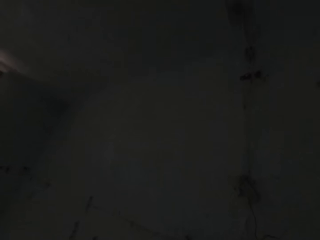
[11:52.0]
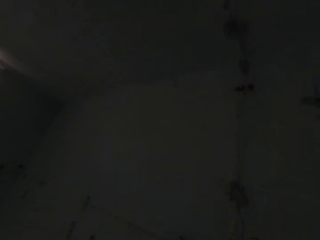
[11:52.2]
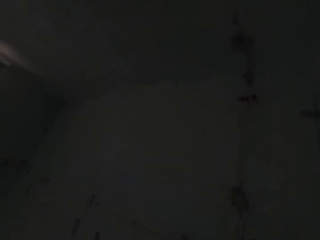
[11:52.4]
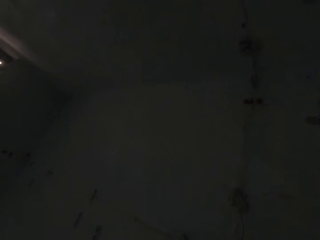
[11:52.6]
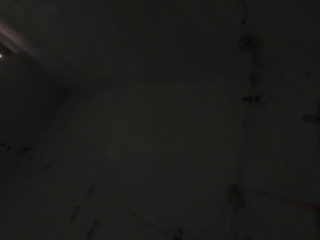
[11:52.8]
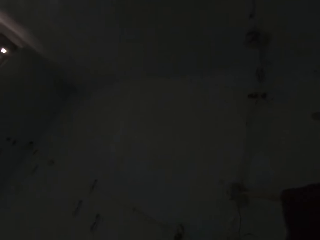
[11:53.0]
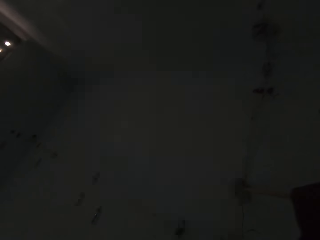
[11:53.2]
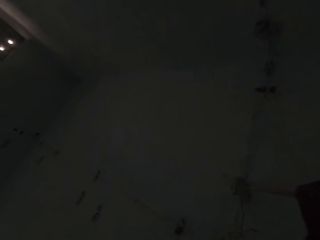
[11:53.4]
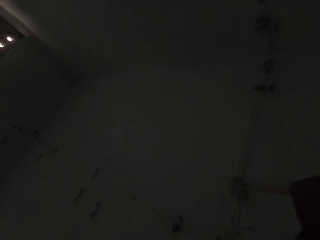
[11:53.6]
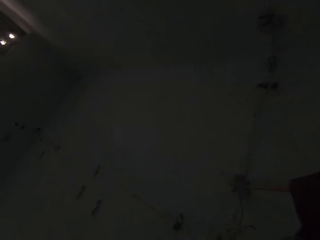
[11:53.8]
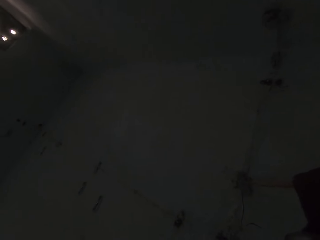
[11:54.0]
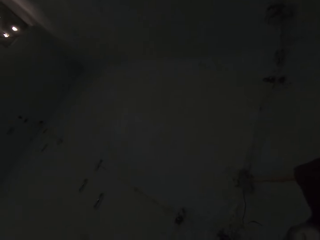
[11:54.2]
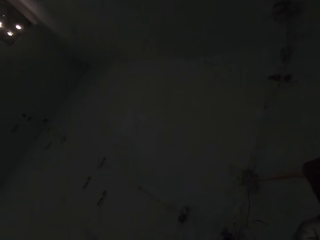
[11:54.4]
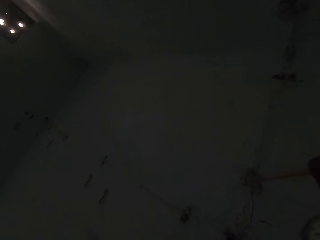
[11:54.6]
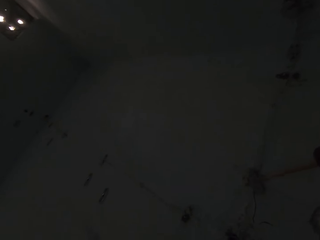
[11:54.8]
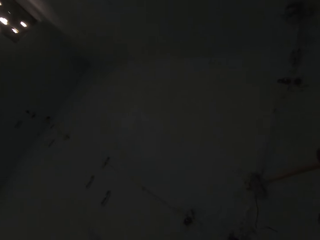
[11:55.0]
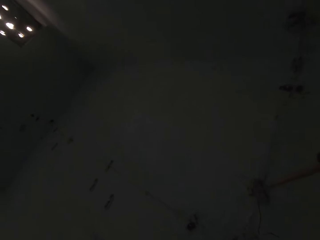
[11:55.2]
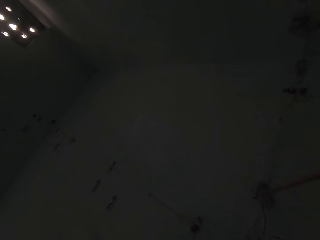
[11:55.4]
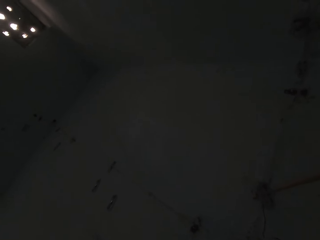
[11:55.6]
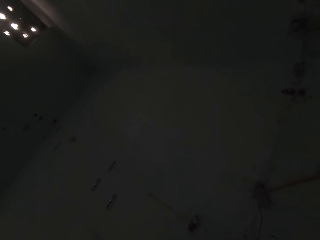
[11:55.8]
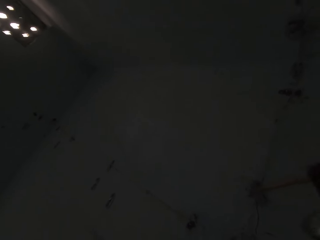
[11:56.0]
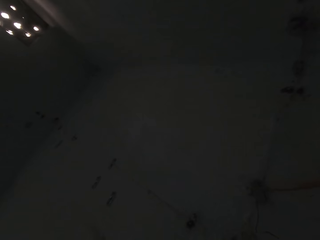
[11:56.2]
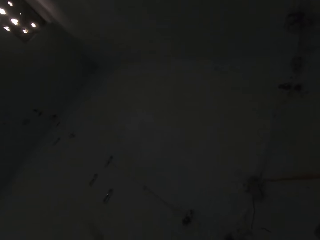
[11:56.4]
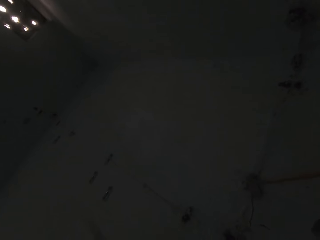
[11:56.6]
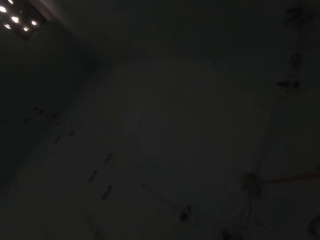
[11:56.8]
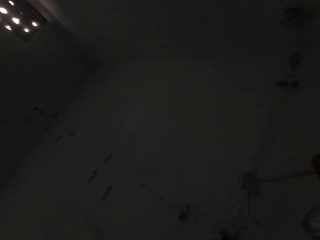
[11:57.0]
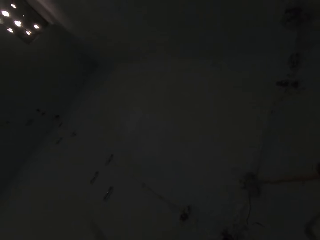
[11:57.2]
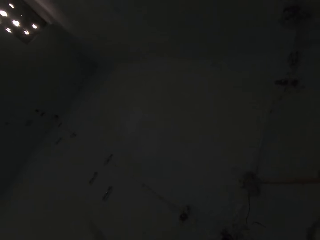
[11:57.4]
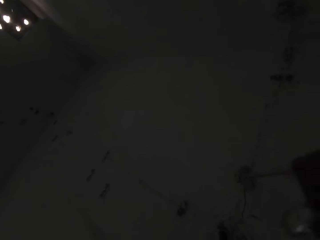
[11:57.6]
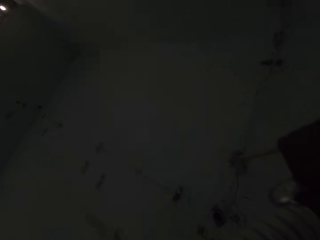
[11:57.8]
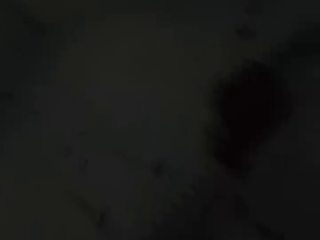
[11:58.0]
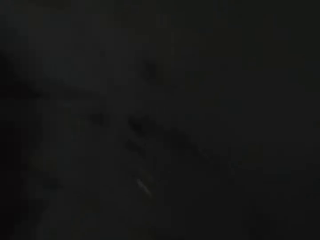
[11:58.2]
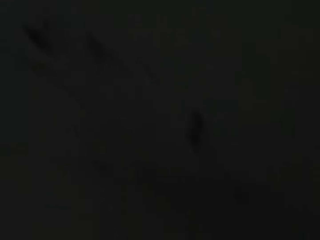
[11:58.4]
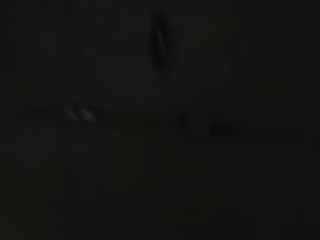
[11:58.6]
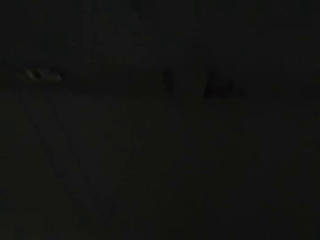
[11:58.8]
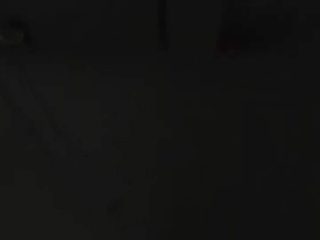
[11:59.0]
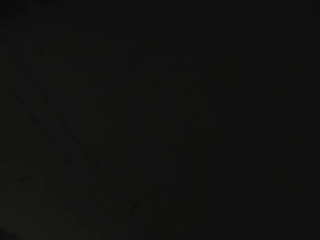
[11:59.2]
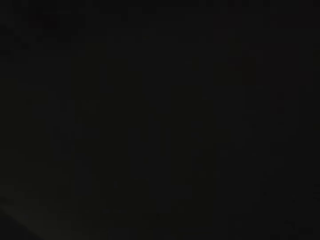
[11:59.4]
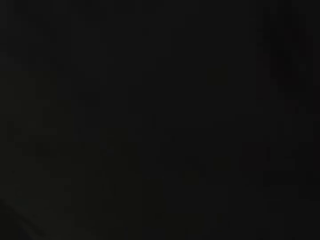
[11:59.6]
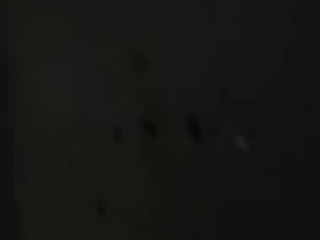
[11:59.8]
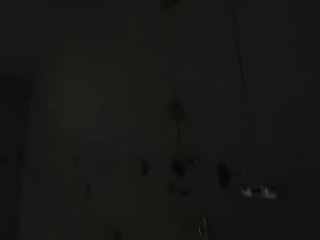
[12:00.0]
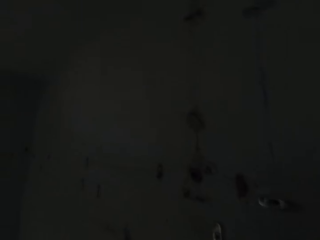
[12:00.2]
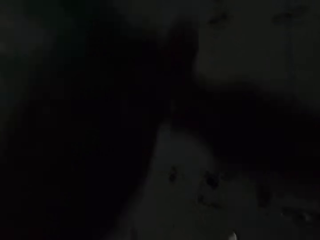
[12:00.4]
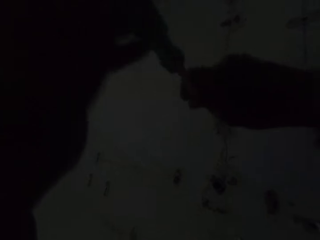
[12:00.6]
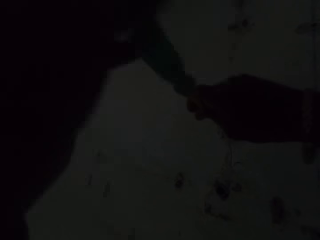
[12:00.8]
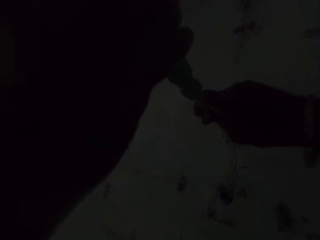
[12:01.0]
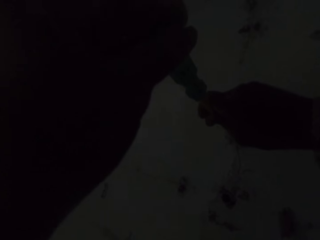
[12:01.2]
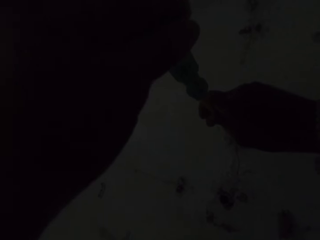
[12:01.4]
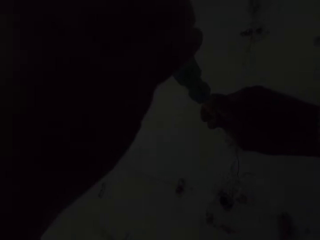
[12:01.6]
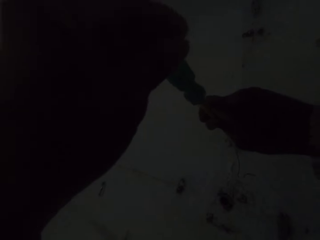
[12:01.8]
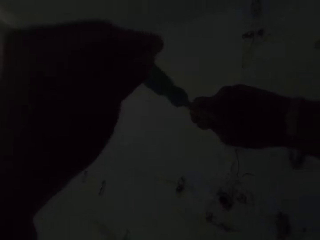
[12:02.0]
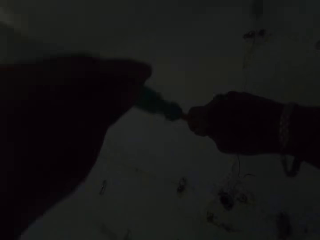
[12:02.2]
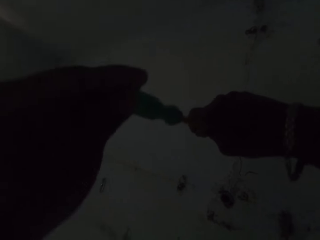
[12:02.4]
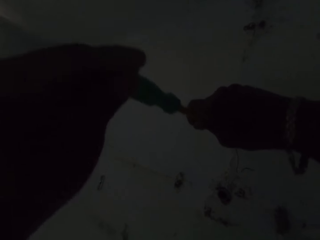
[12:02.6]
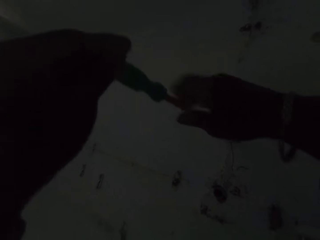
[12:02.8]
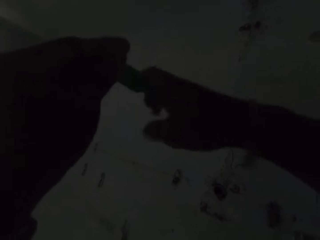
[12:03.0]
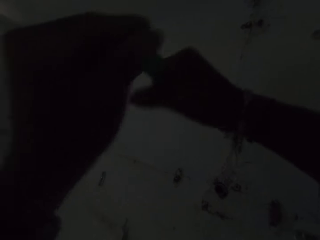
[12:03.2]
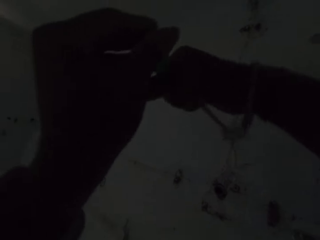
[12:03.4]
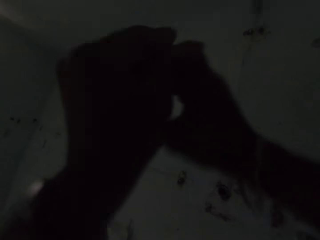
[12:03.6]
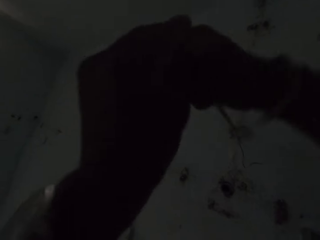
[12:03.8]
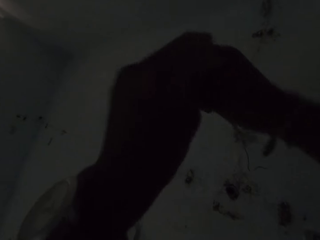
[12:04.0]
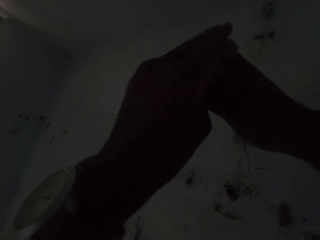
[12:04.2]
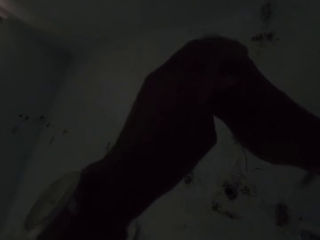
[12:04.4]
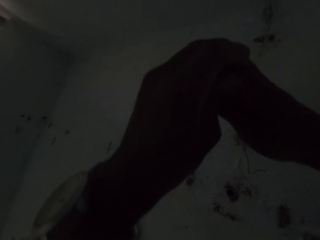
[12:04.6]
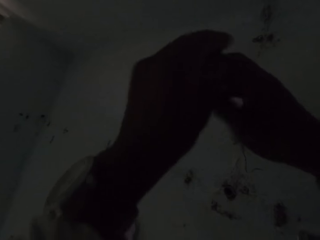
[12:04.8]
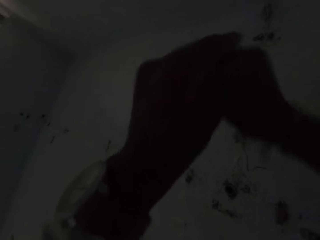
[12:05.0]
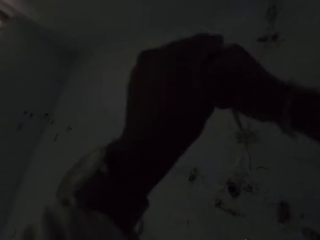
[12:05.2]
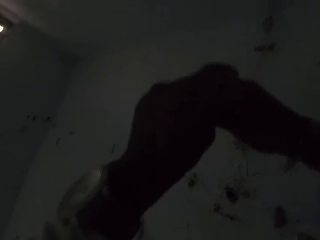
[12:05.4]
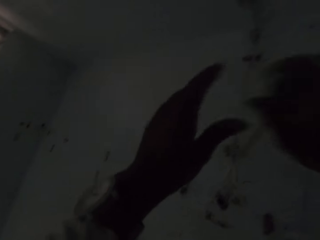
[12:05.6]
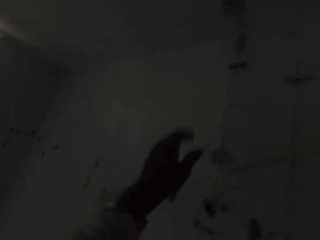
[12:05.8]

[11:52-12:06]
The camera wearer unscrews the electric socket. They hold something. They remove something. They look around. They unscrew the electric socket. They remove something with a screwdriver.

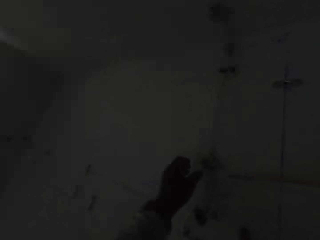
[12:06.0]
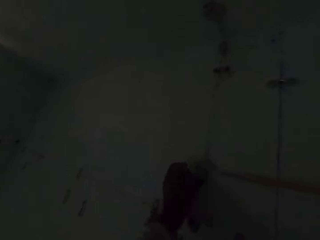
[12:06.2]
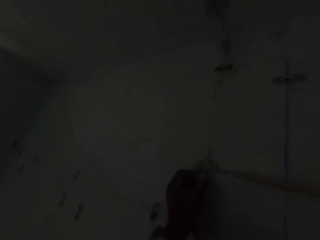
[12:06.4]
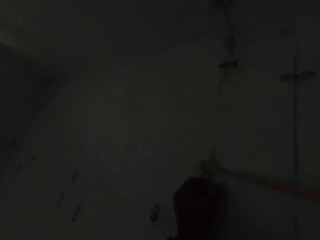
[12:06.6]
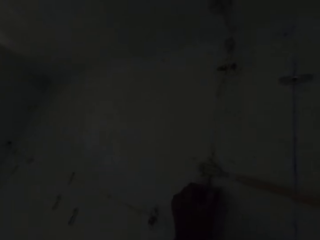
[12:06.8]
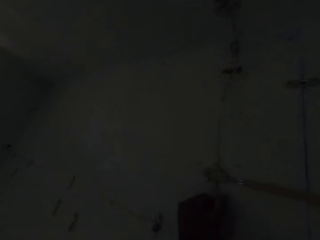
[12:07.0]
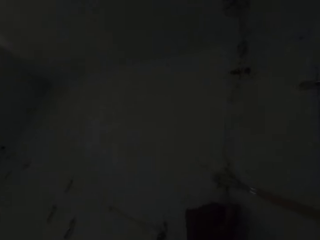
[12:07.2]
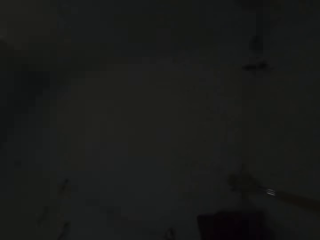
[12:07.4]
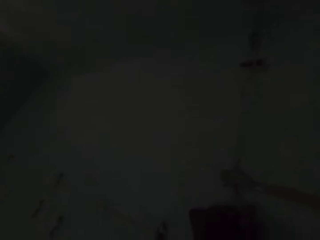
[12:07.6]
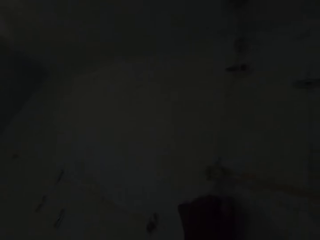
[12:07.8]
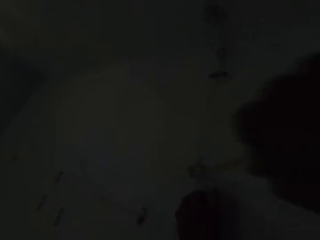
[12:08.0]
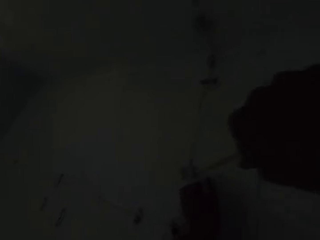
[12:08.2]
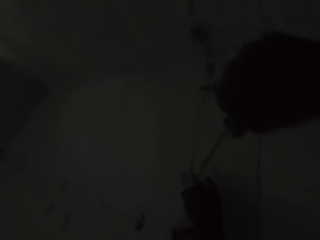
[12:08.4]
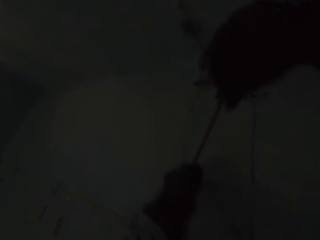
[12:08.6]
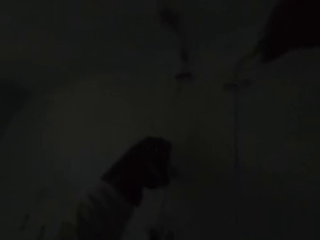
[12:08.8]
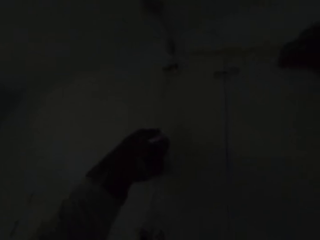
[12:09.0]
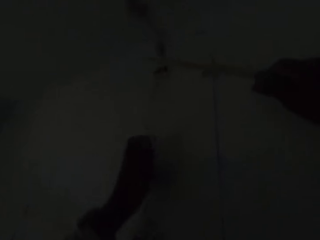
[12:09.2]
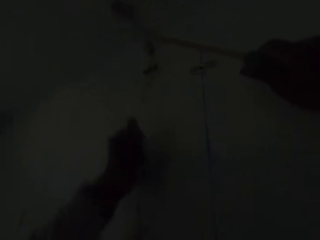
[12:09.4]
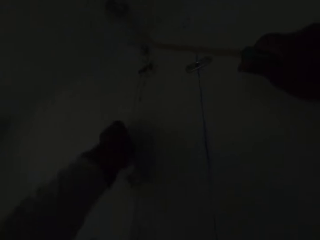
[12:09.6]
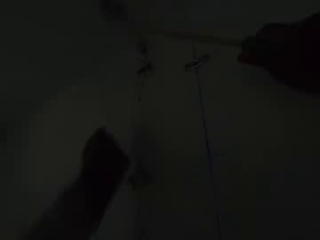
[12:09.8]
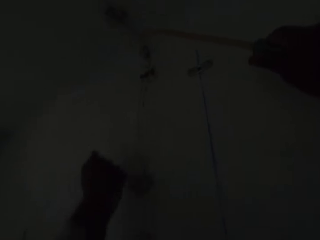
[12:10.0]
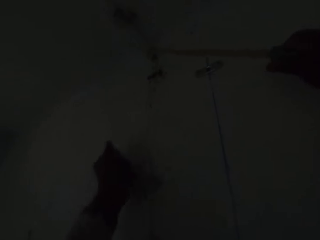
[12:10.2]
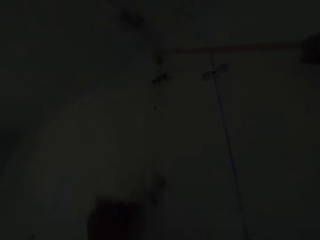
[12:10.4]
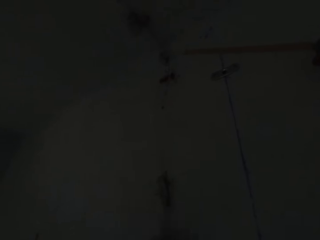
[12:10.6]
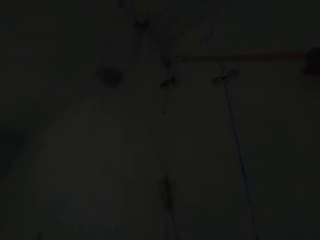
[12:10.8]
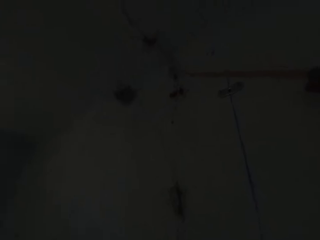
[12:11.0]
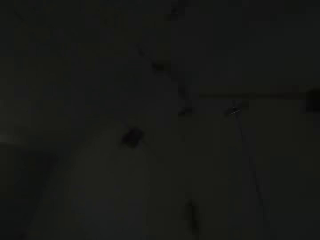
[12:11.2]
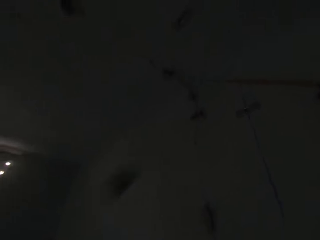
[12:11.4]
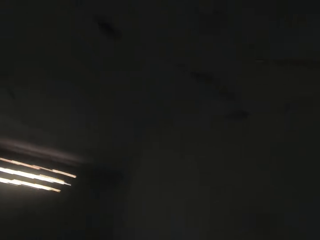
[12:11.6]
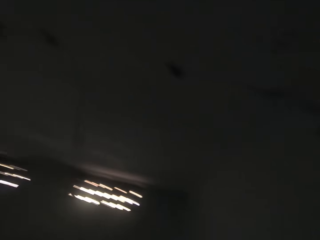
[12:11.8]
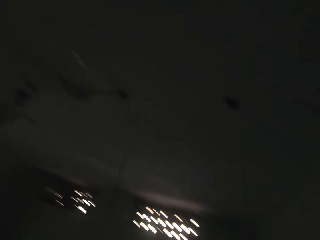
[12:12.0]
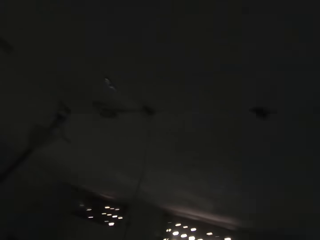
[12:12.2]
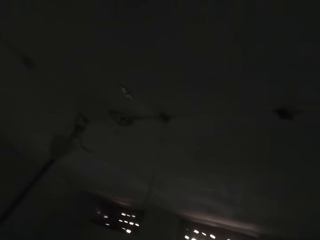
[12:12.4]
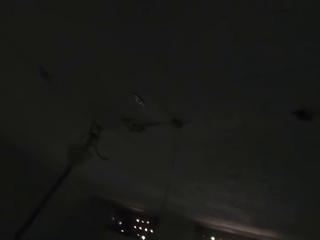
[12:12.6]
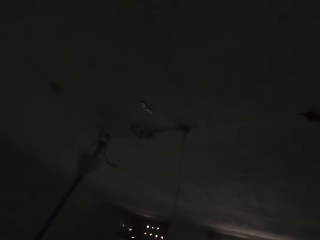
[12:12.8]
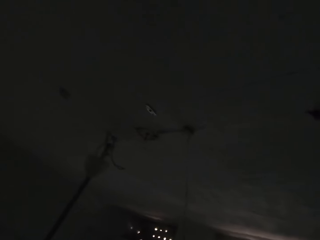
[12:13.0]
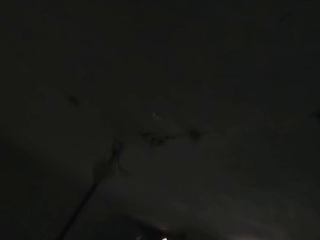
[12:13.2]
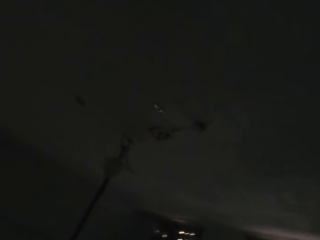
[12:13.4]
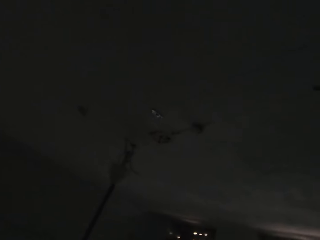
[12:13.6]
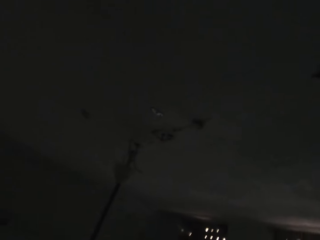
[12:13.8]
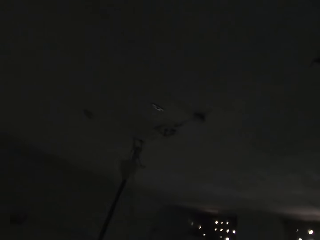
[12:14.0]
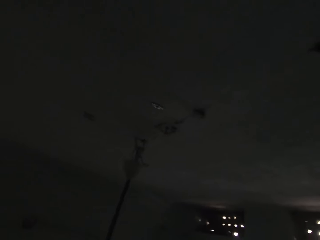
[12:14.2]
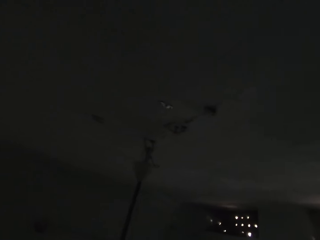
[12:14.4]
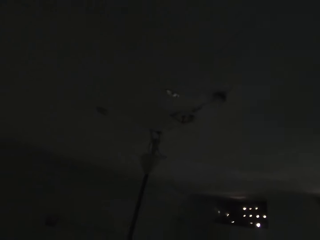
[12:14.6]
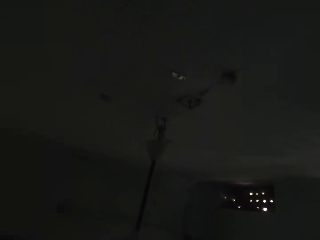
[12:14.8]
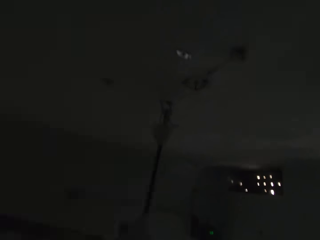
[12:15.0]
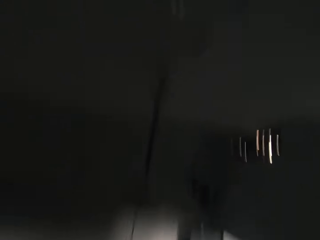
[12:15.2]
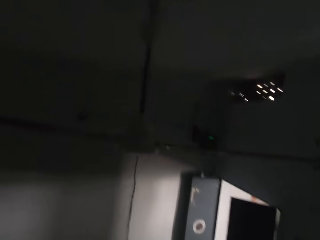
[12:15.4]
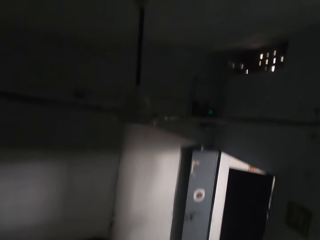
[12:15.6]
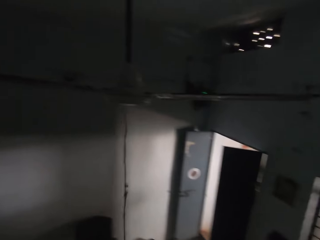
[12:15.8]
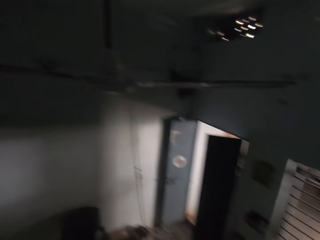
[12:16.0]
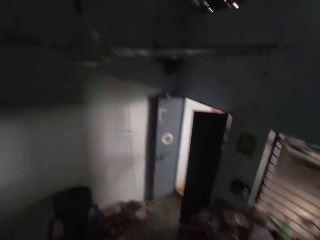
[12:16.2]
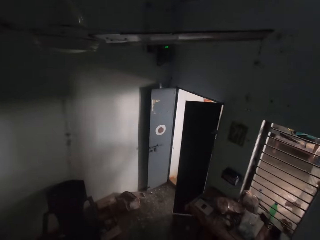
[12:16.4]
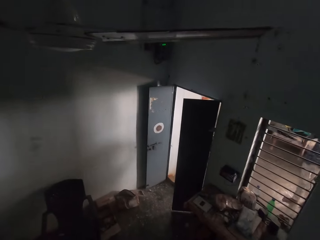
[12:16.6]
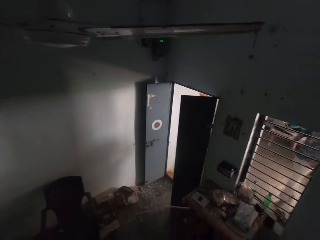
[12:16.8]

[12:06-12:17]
The camera wearer pulls the wire. They remove the electric wire with the hand. They look around.
